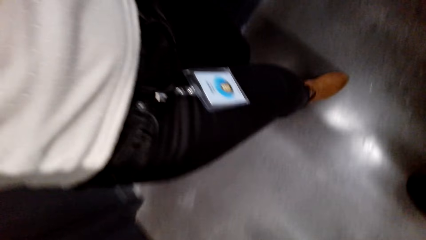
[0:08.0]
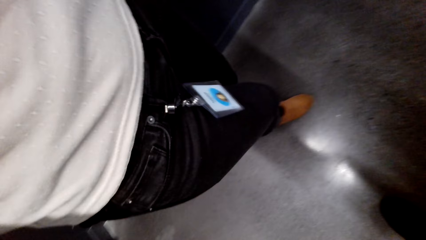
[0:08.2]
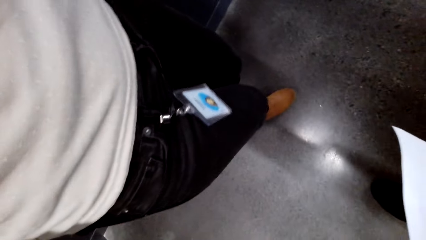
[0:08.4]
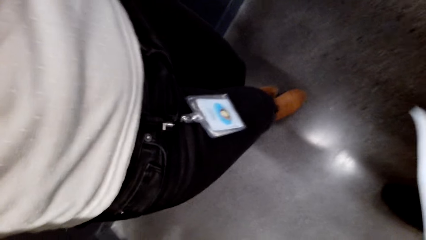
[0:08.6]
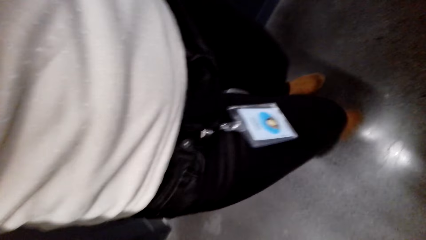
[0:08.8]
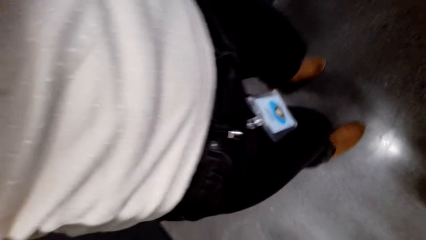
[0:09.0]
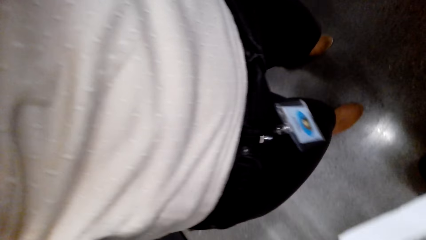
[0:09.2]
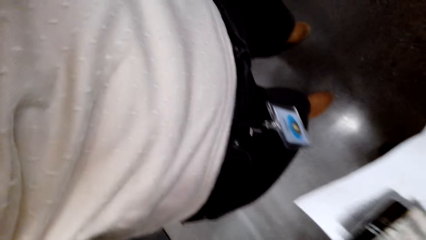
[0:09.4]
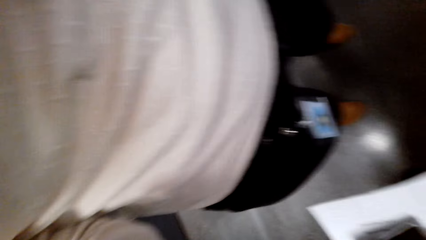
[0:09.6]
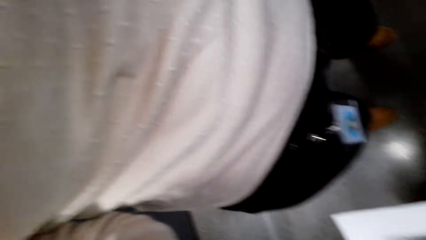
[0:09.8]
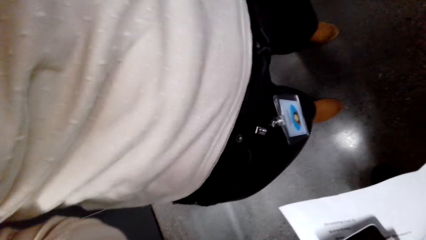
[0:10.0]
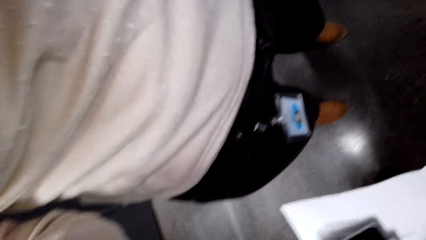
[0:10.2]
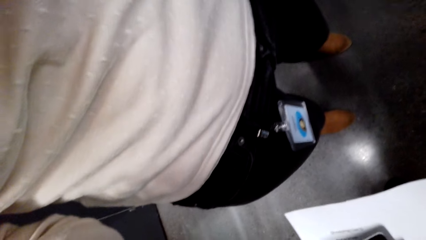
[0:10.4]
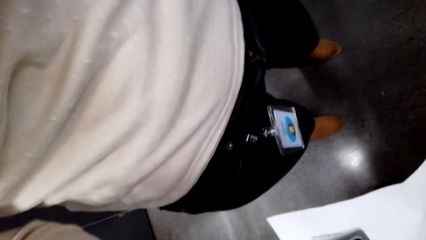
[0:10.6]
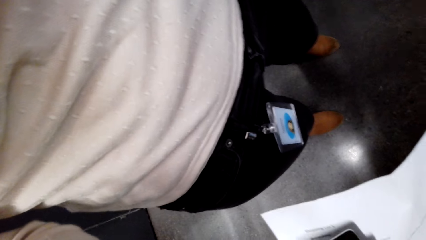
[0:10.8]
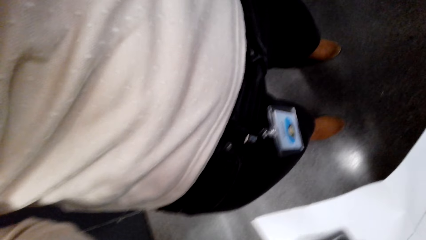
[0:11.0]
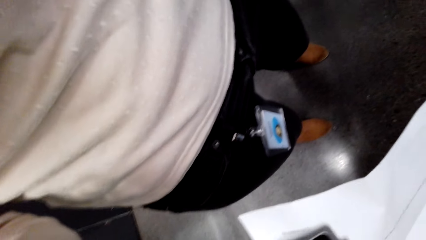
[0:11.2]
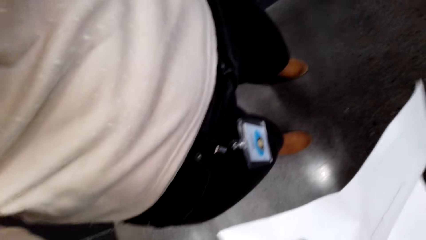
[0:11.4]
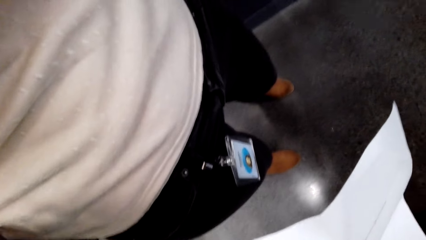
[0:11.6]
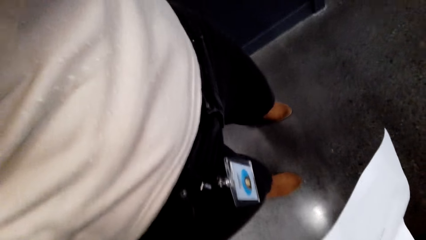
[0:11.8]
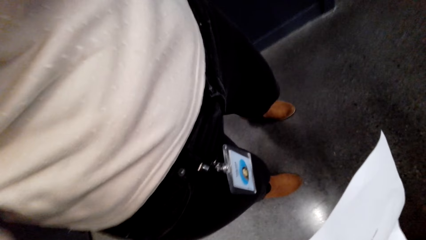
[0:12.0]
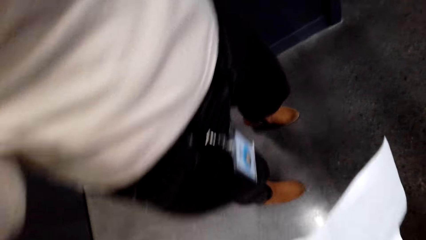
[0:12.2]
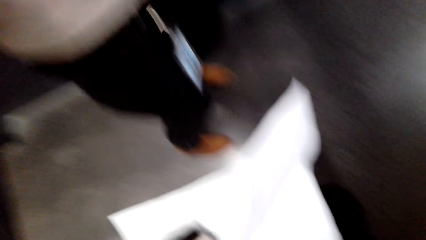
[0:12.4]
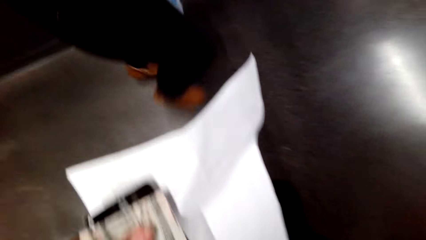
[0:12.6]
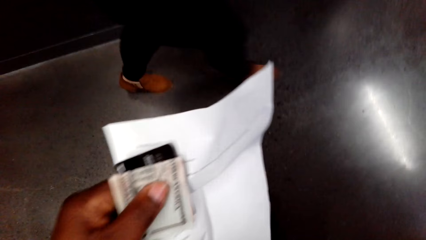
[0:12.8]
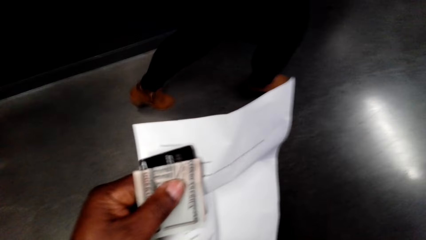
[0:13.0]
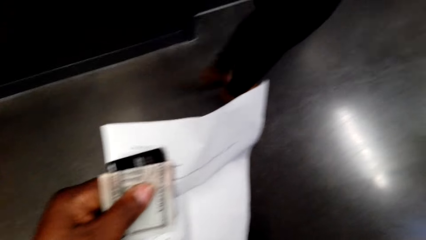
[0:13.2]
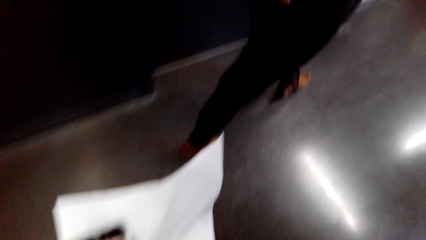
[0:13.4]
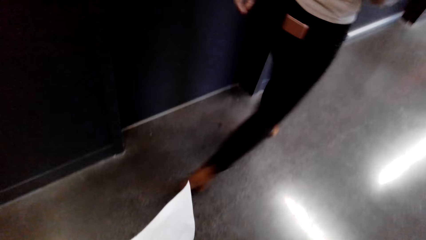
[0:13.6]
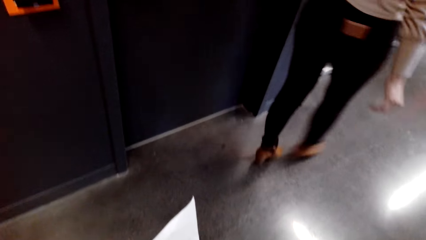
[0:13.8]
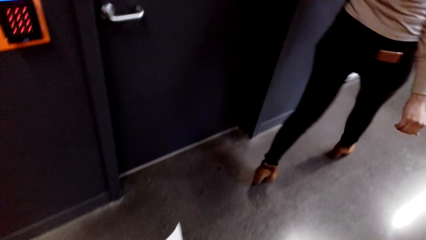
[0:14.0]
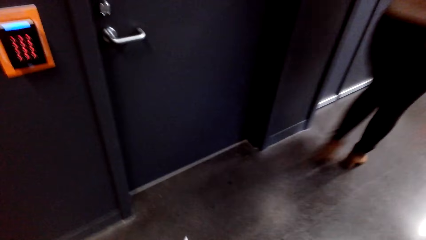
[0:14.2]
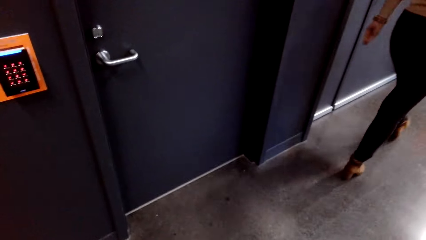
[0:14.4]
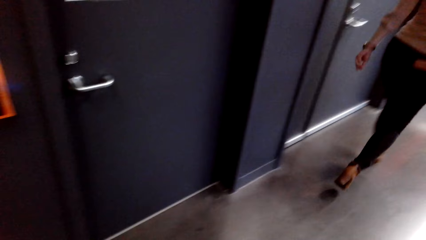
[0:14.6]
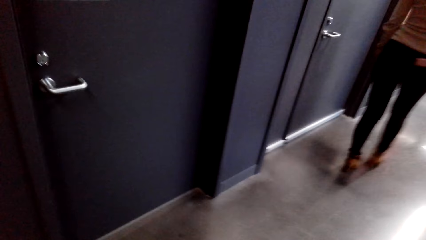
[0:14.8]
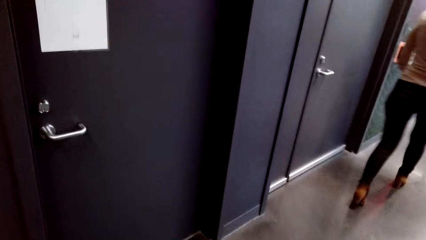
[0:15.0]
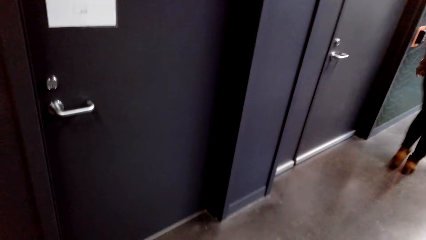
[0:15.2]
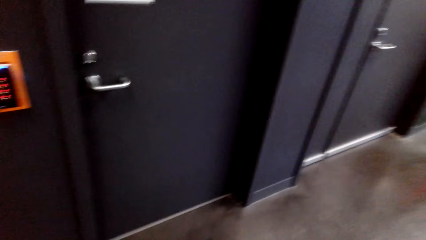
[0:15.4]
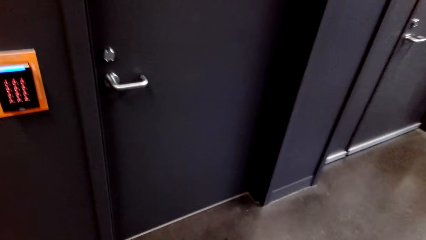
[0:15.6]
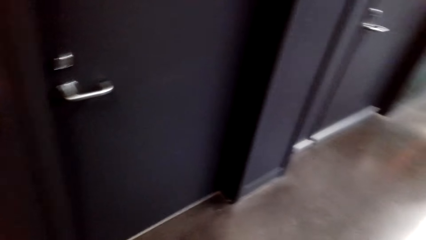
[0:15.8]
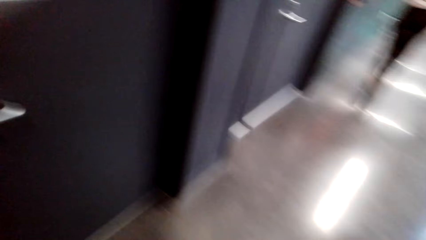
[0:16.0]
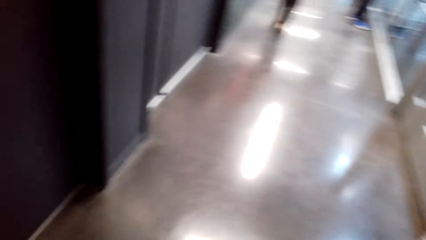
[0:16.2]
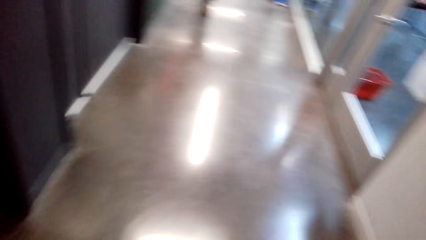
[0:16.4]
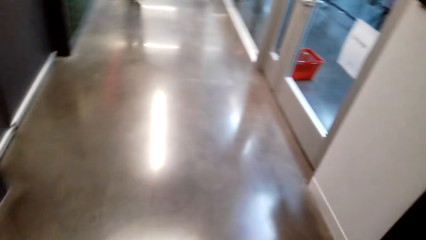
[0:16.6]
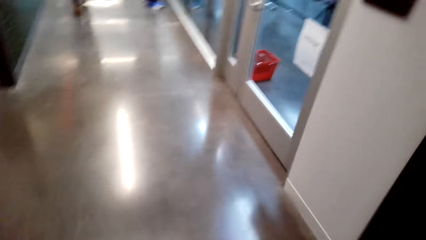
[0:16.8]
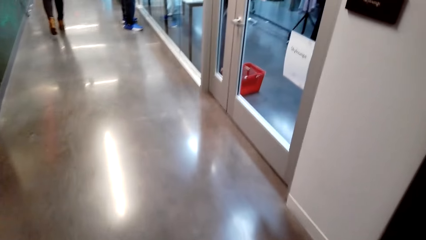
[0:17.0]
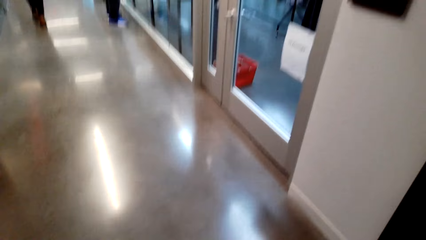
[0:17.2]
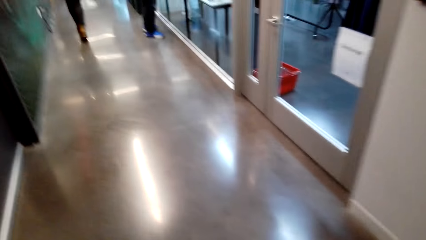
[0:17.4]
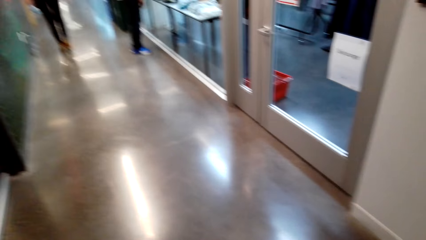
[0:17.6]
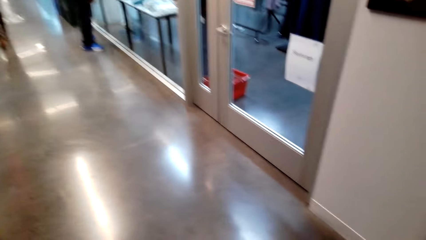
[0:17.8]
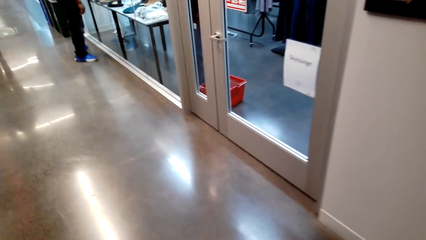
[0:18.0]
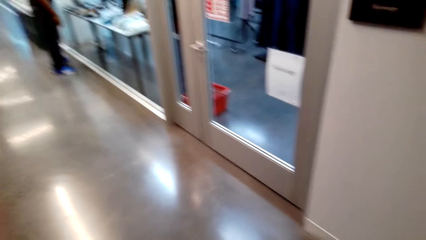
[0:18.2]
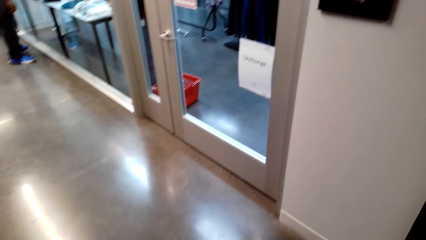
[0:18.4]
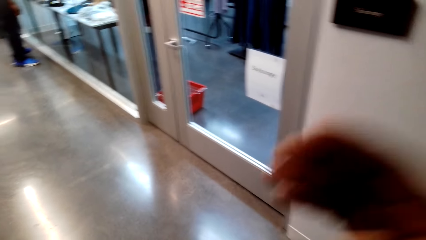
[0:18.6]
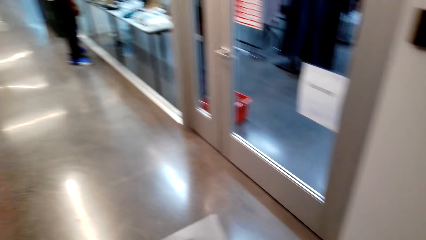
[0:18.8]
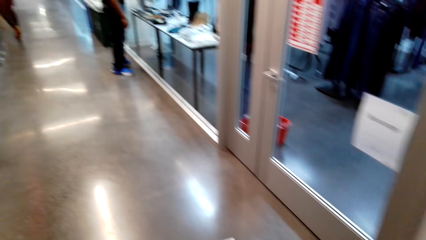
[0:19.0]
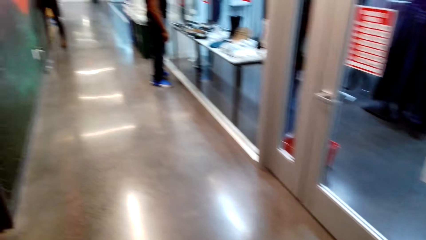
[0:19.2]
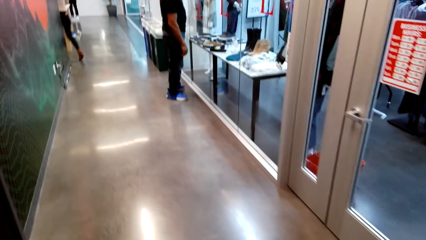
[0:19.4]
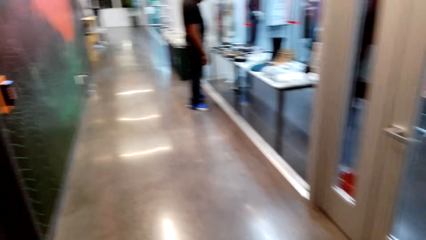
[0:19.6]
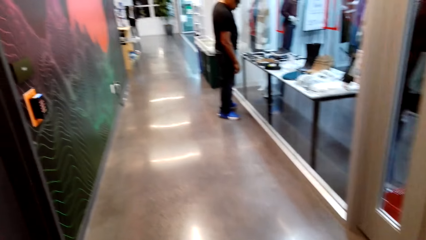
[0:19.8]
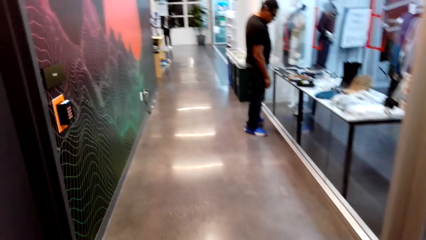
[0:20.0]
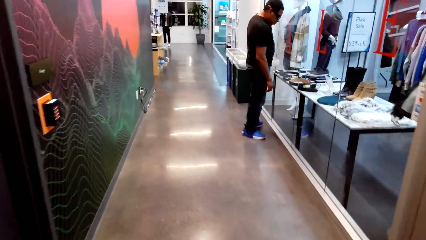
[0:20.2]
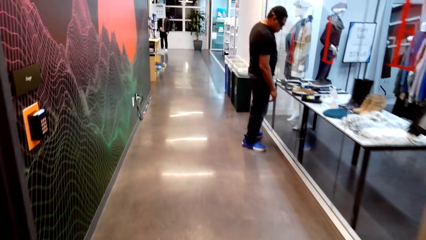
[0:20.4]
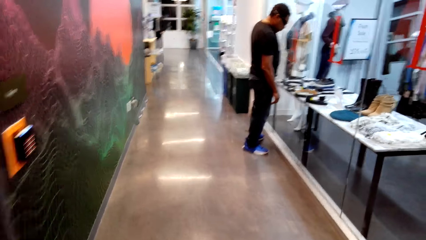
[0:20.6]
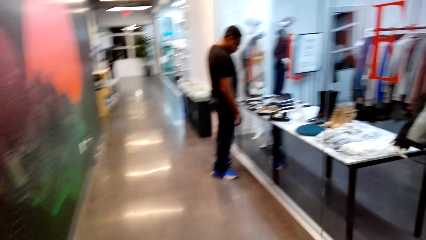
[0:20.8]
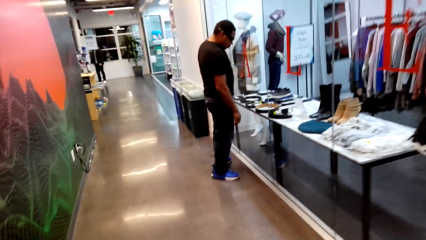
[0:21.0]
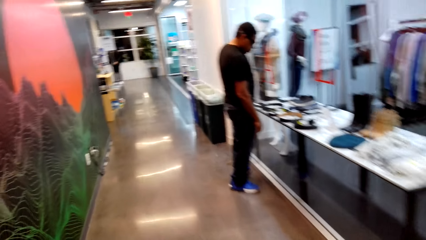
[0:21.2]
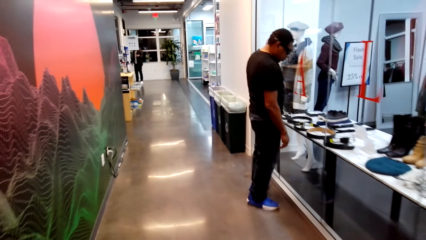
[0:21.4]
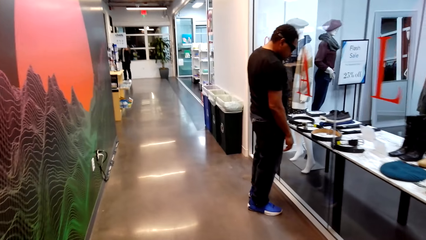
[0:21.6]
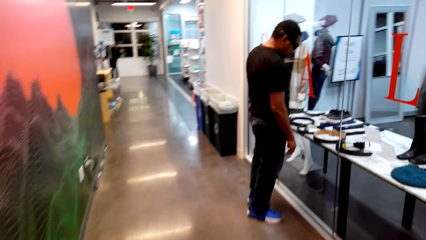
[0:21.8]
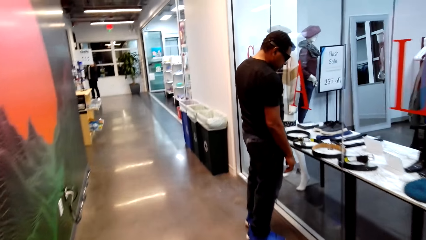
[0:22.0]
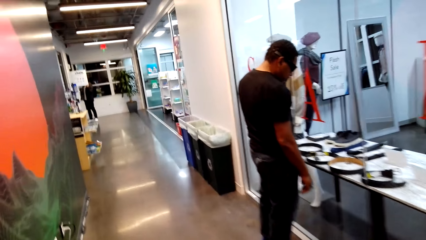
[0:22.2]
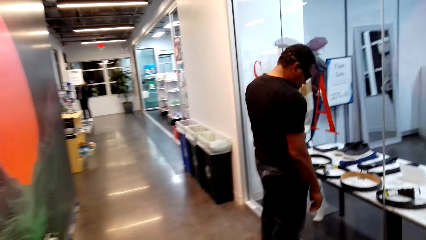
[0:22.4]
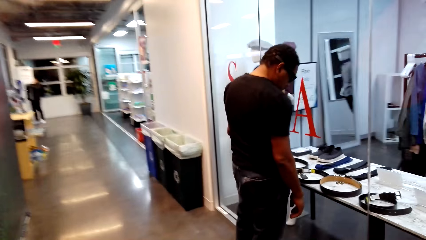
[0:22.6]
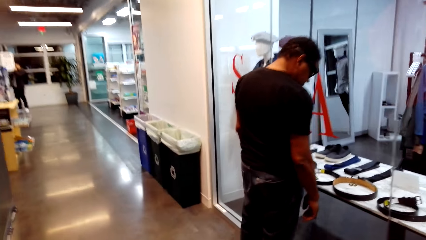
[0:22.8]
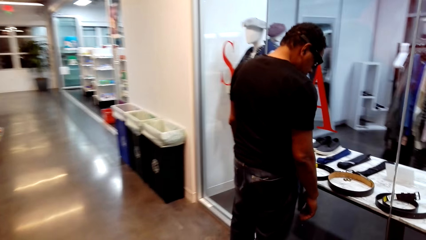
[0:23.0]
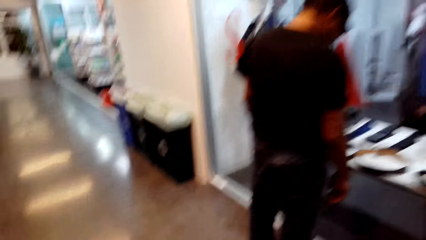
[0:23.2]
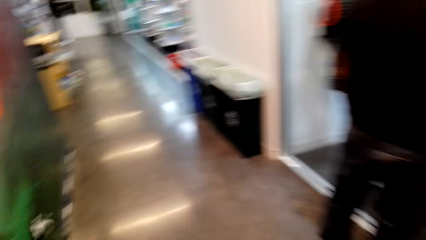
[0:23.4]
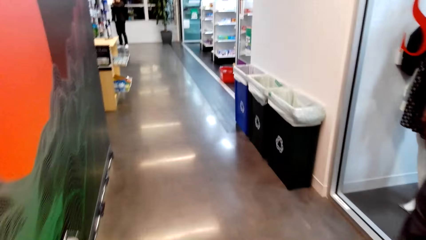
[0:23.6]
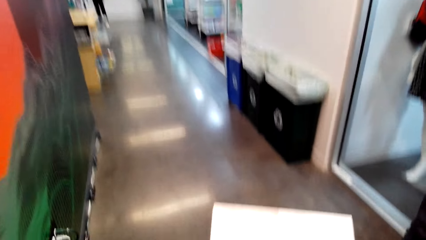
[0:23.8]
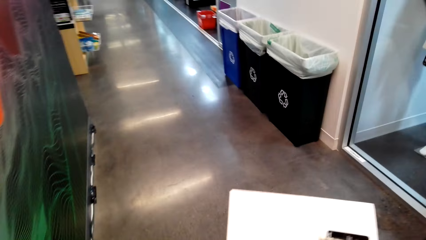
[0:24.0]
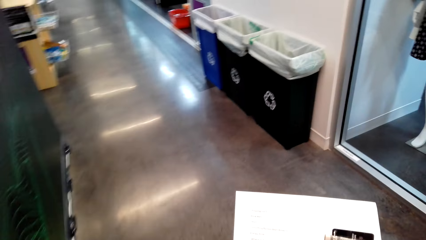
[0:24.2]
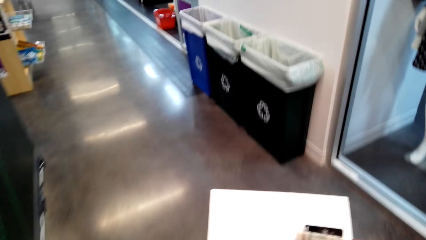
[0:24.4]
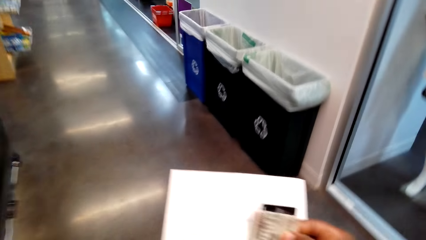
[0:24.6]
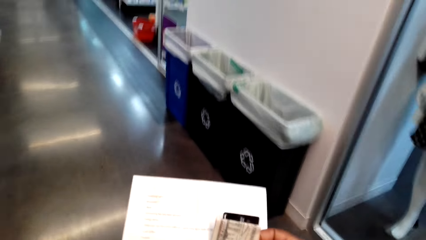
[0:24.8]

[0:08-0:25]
The camera wearer holds a piece of paper. A lady walks. The camera wearer walks. The lady stands at the supermarket.
